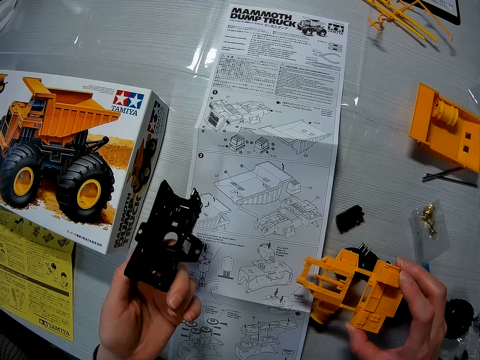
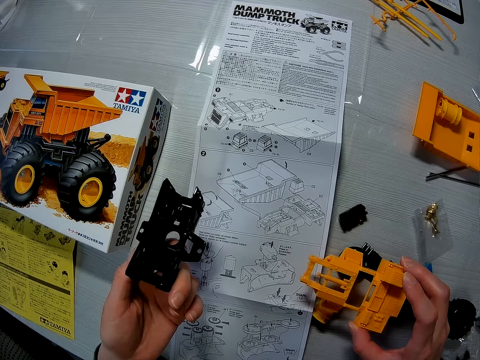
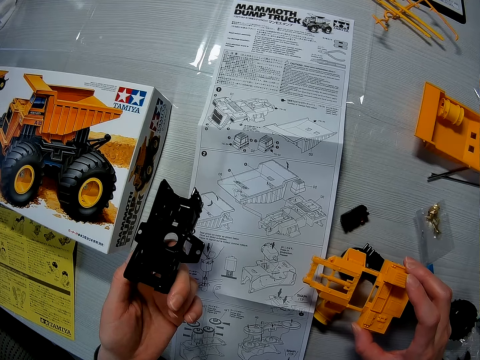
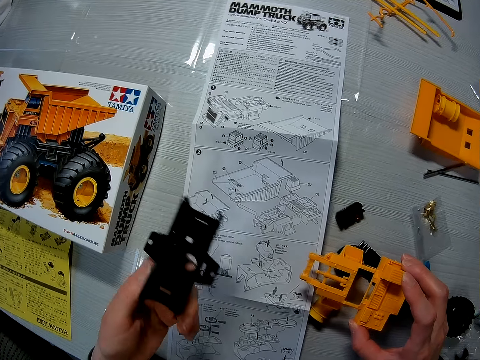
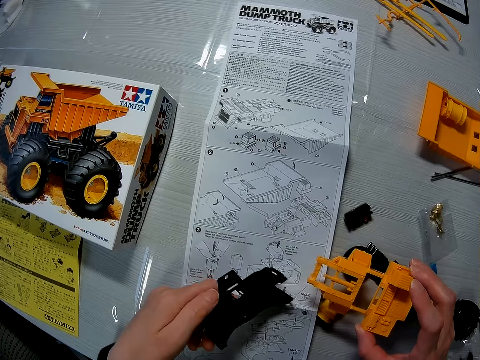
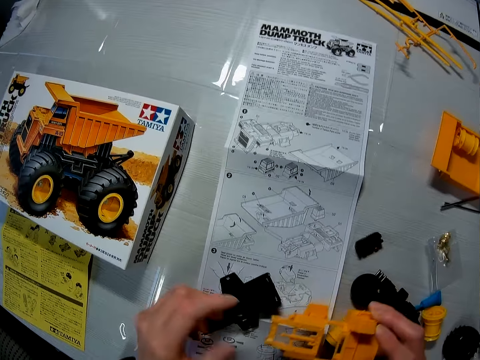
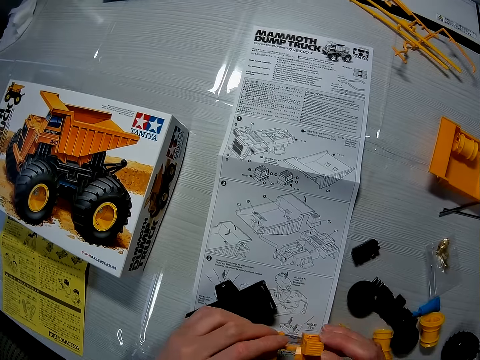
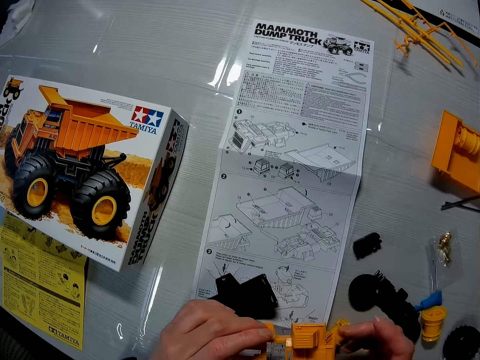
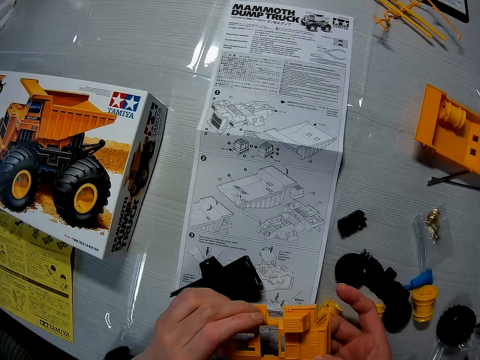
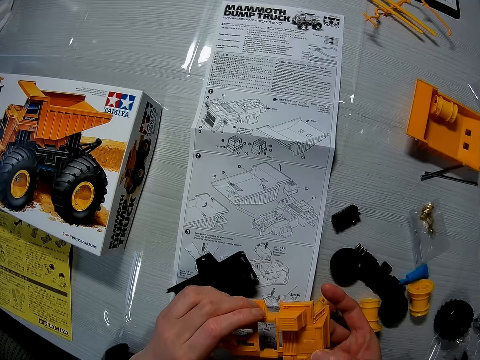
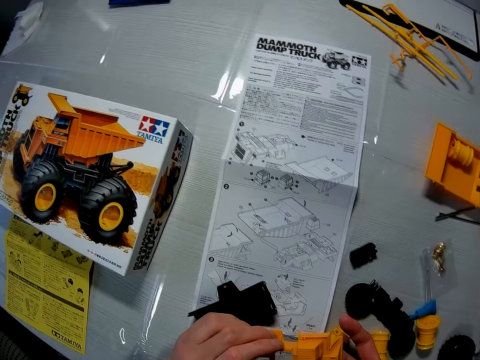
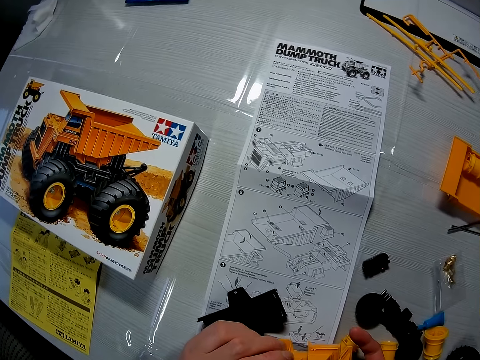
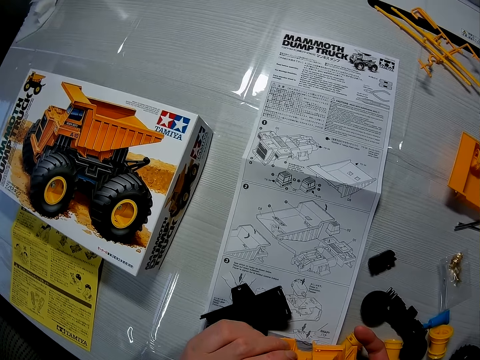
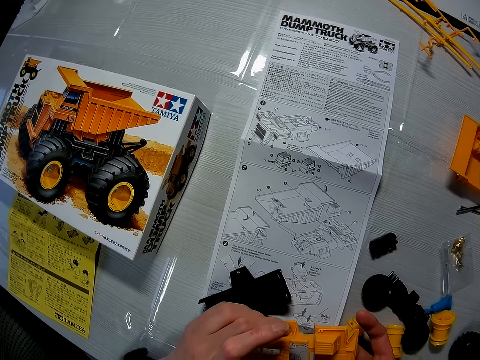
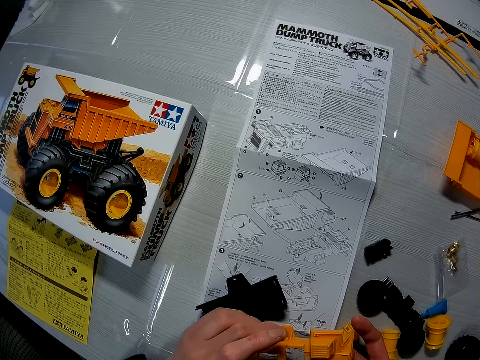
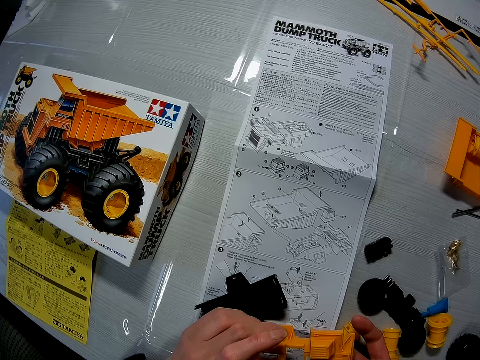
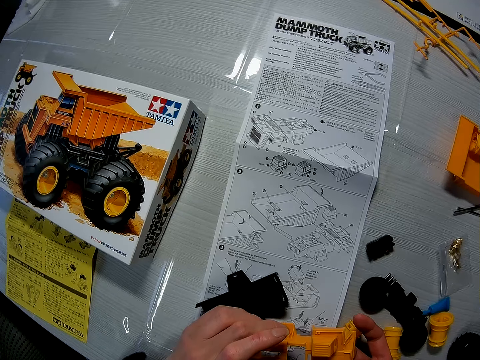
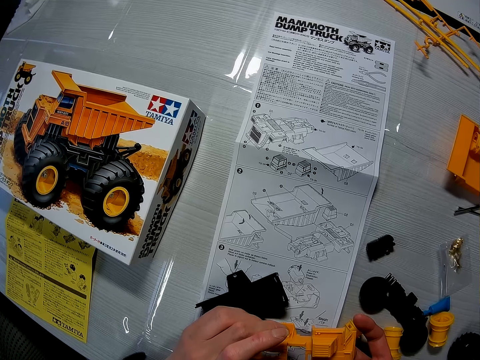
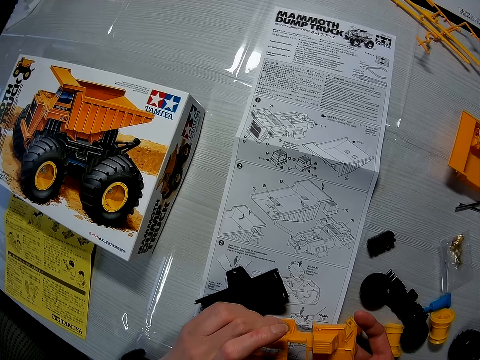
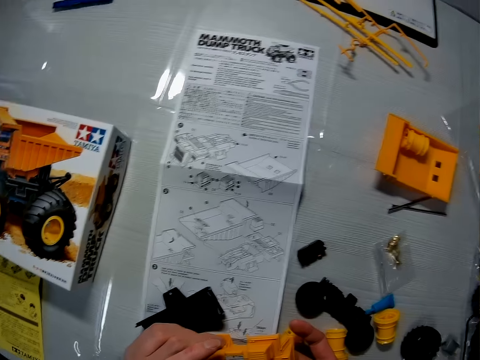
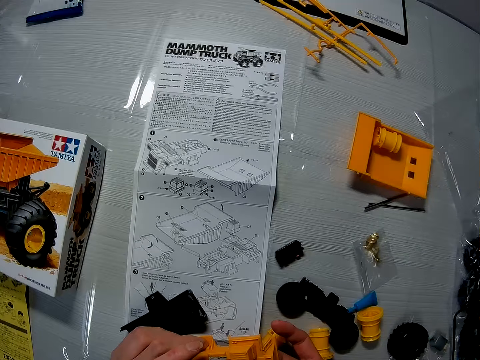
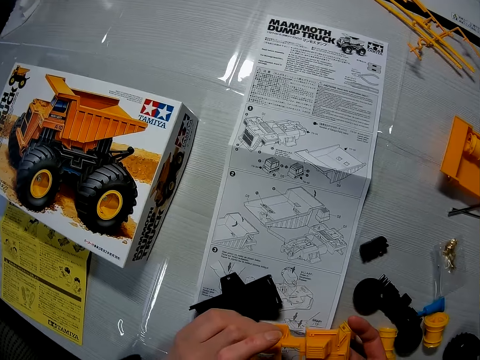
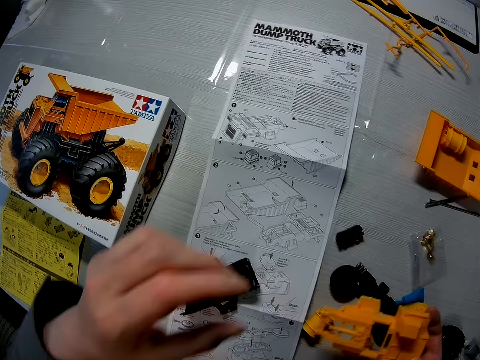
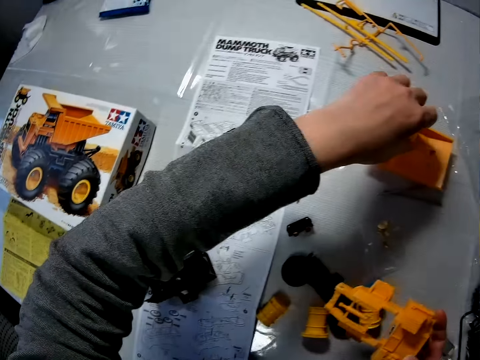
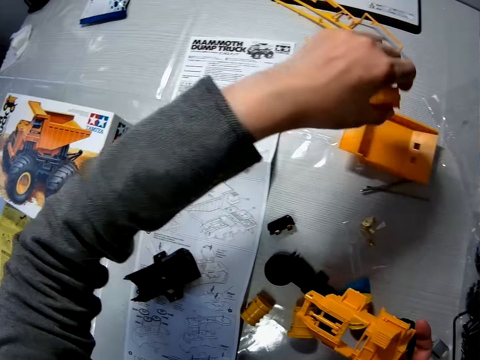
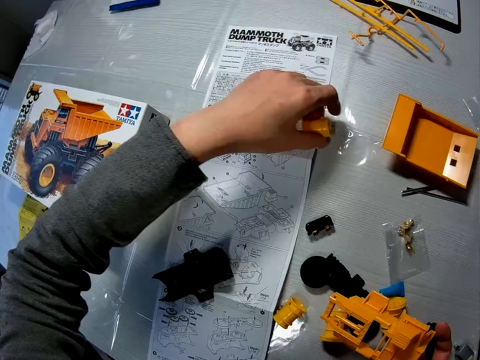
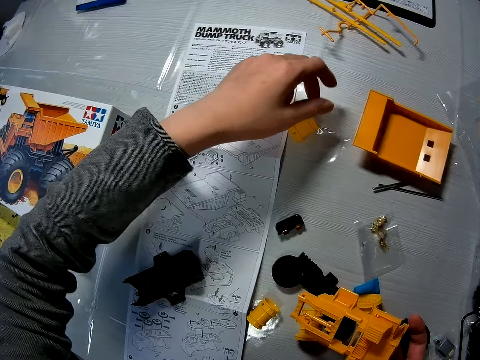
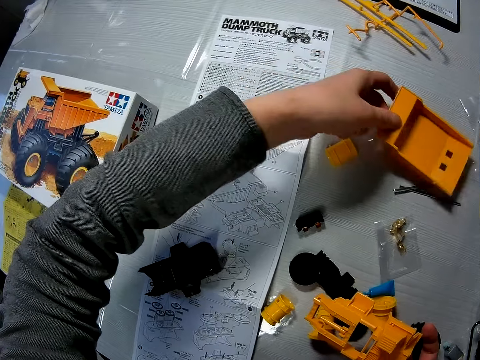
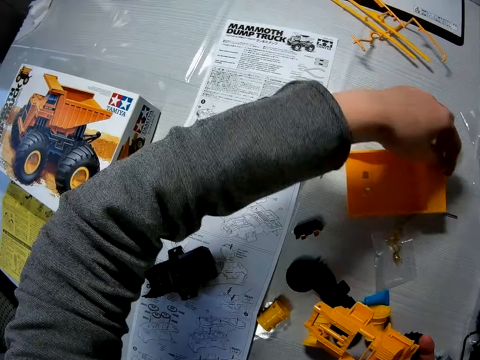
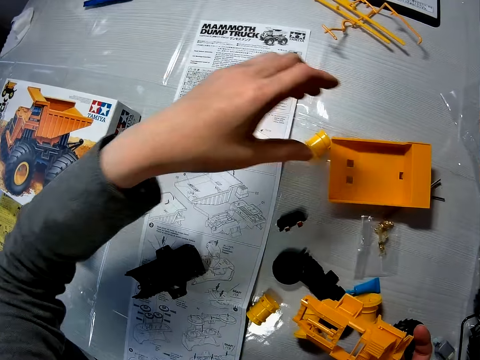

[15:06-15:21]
The camera wearer places the Lego piece on the manual. He drops the axle of the toy truck on the table. He holds the cab of the toy truck with both his hands. He stares at the manual. He moves his hand forwards. He holds a Lego piece with his hand. He removes a rim from the dump box of the toy truck with his left hand. He moves his hand towards him. He places the Lego piece on the table. He holds another piece with his hand. He turns the Lego piece. He adjusts the dump box of the toy truck with his left hand.

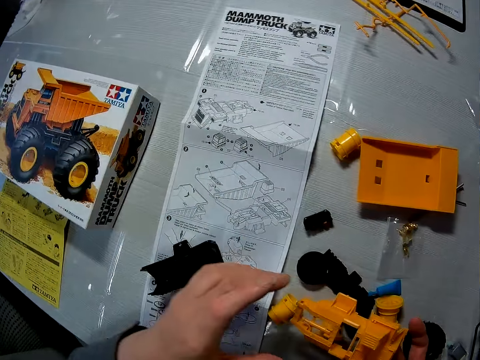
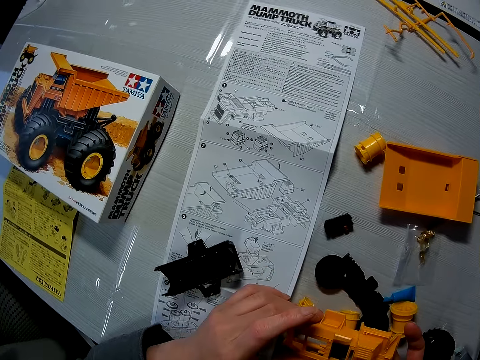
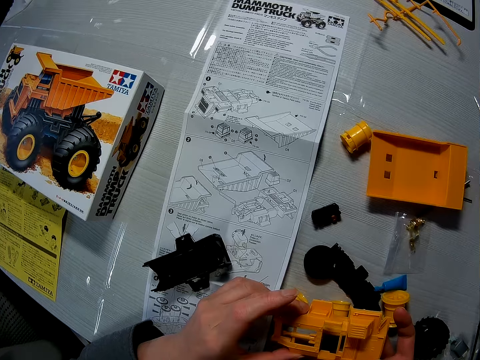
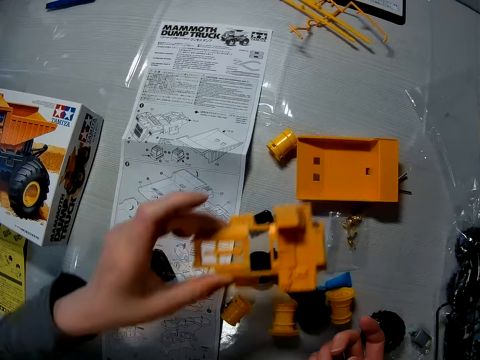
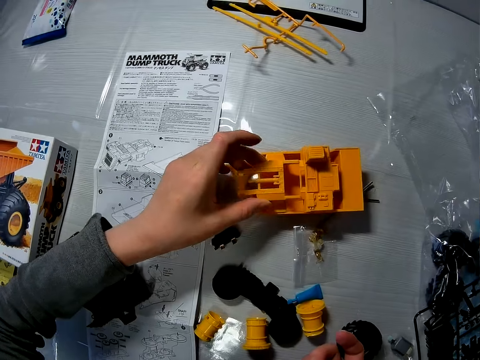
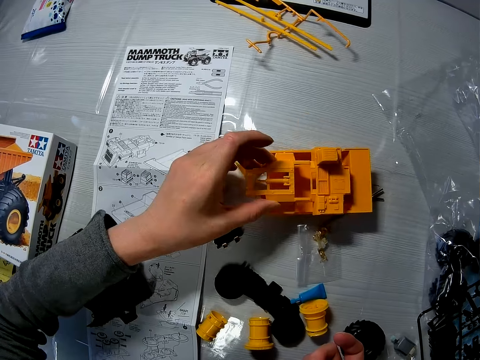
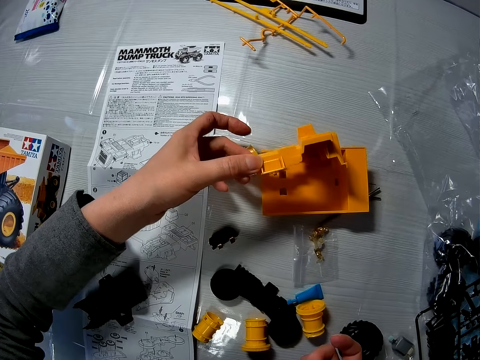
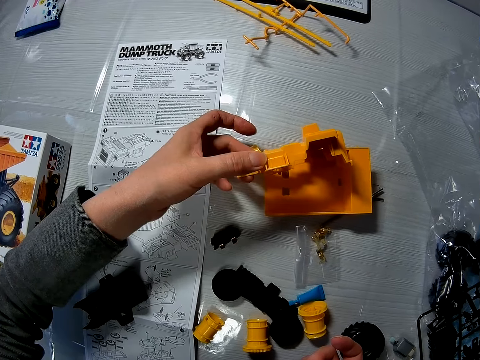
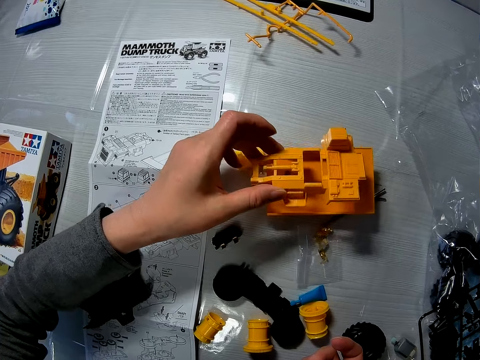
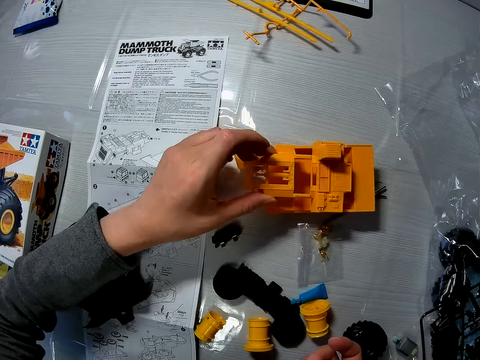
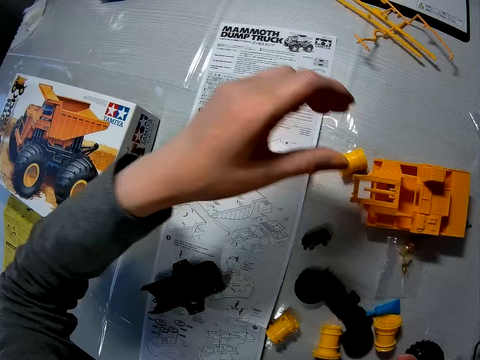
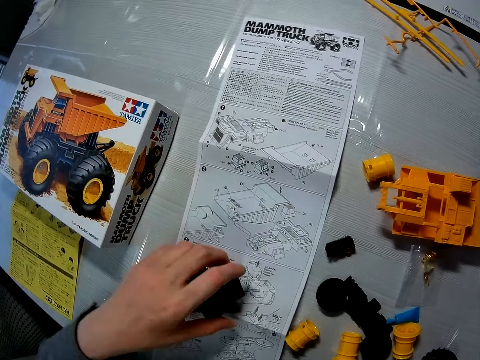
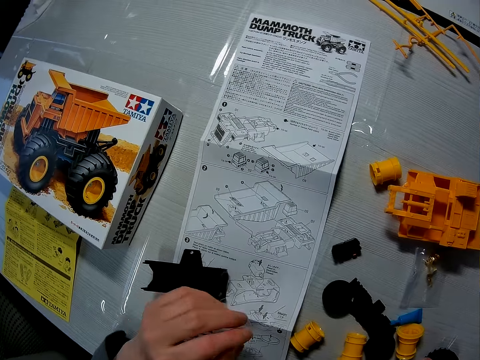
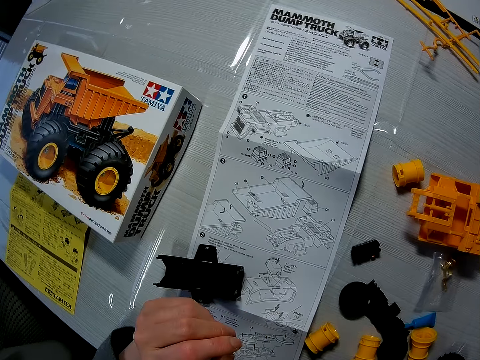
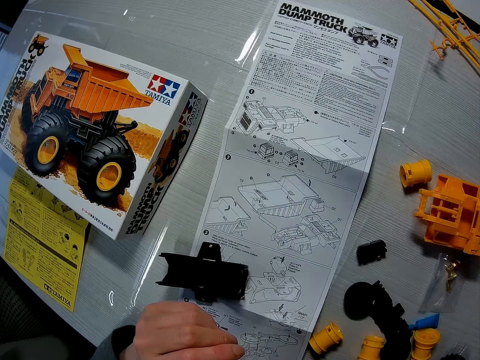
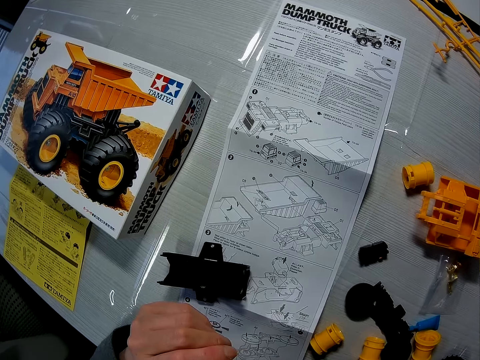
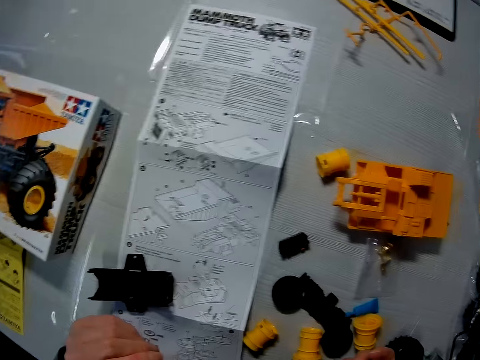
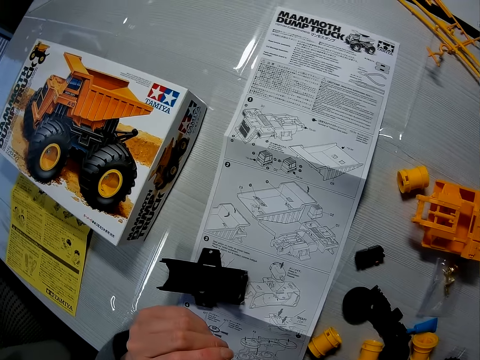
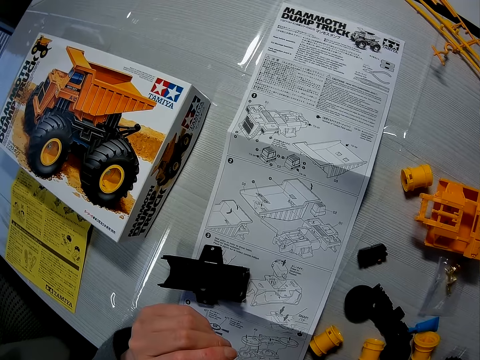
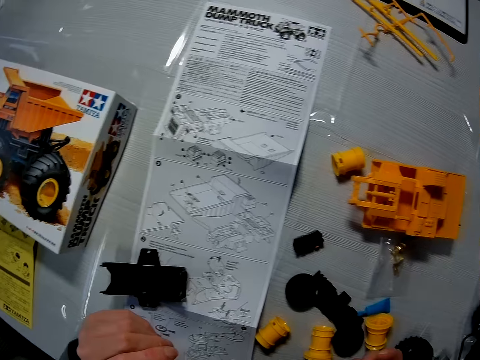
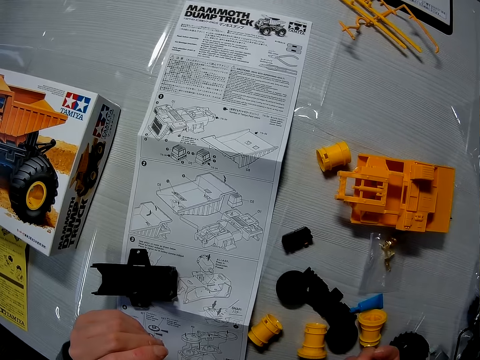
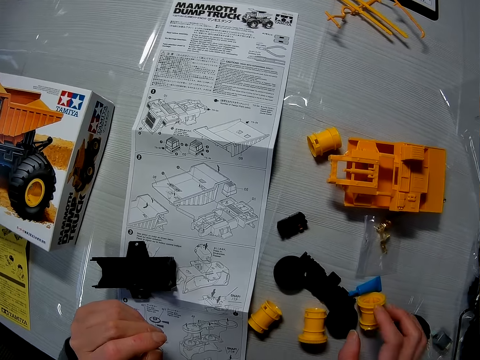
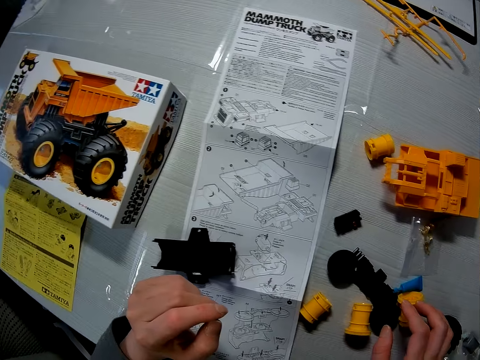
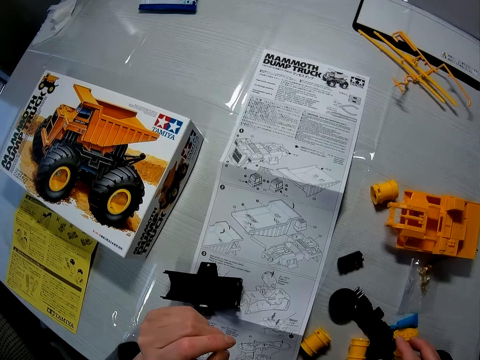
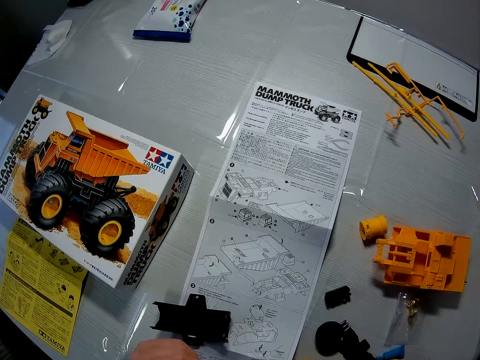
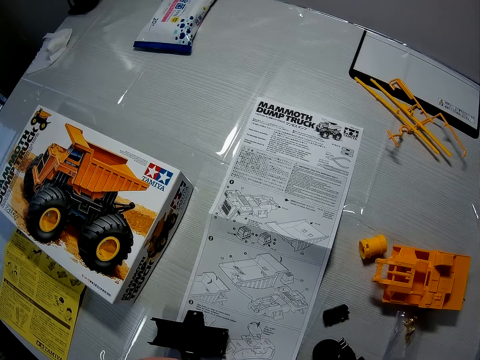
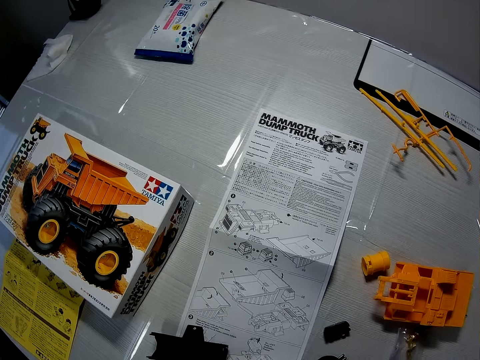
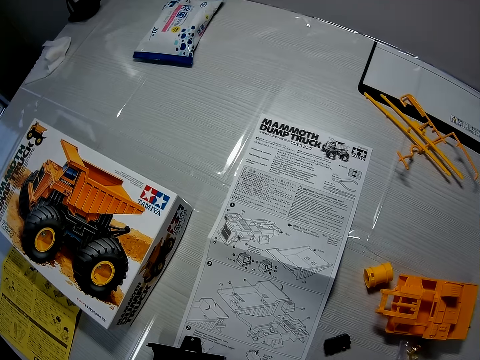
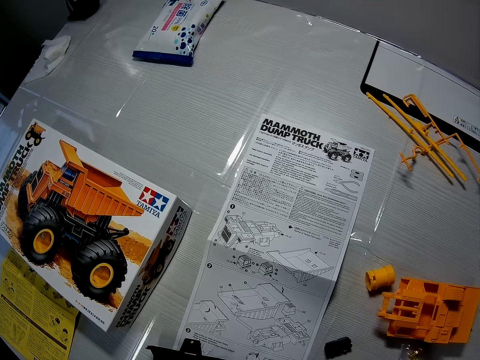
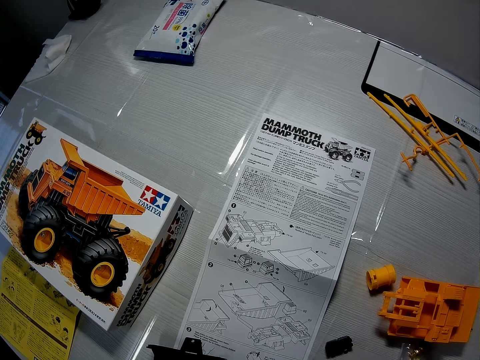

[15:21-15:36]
The camera wearer moves his hand towards him. He holds the Lego set with both his hands. He moves his hand forwards. He places the Lego piece on top of another Lego piece. He lifts up the Lego piece. He returns the piece back to its original position. He puts the cab on the dump box with his left hand. He moves his hand towards him. He pushes the Lego piece backwards. He stares at the manual. He looks at the Lego pieces. He stares at the manual. He looks at the Lego pieces. He stares at the manual.
